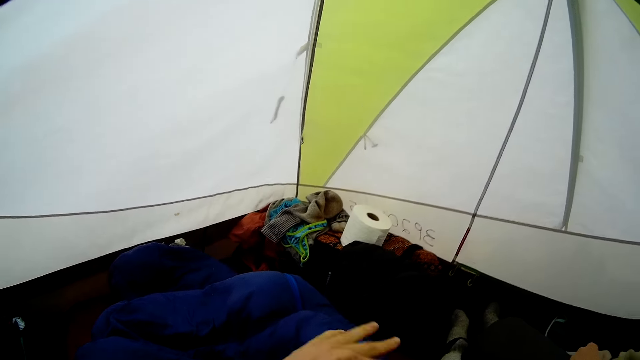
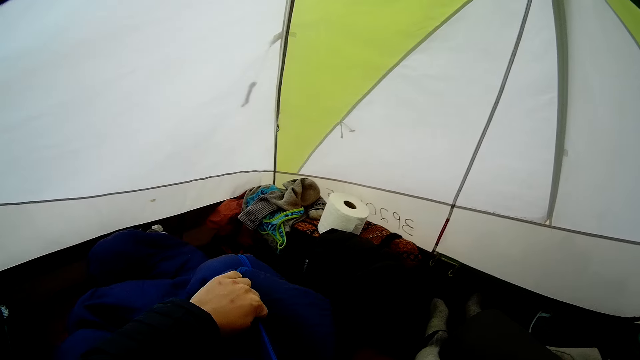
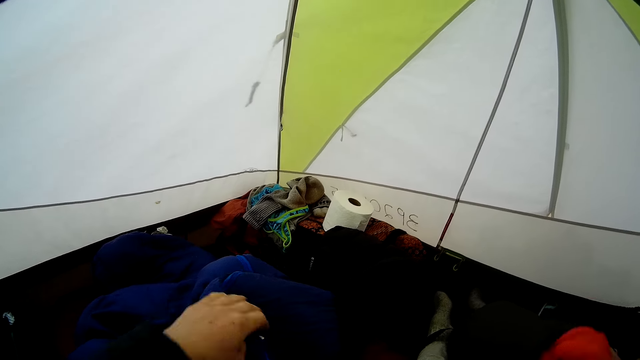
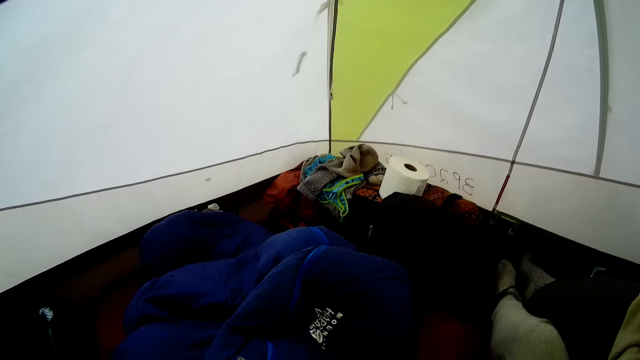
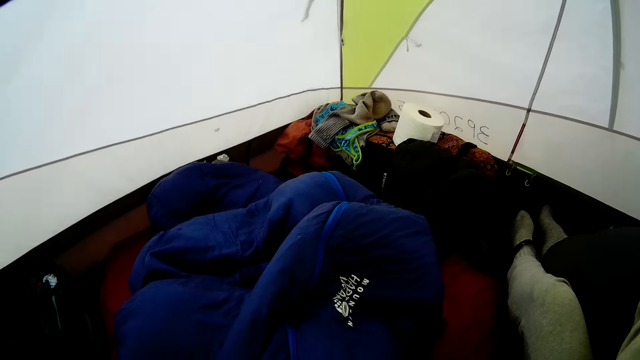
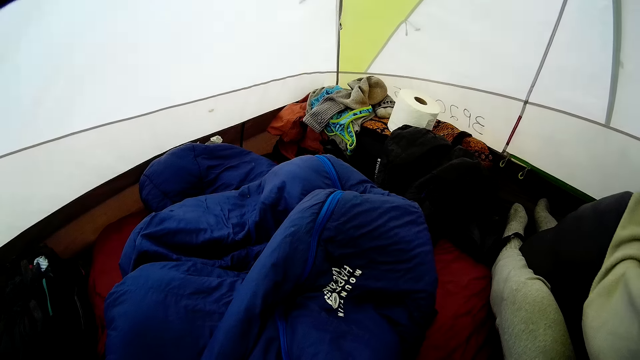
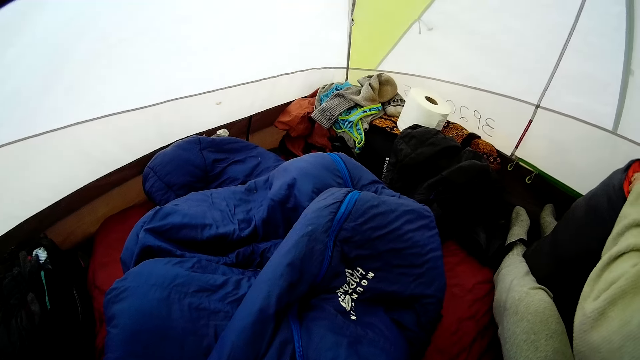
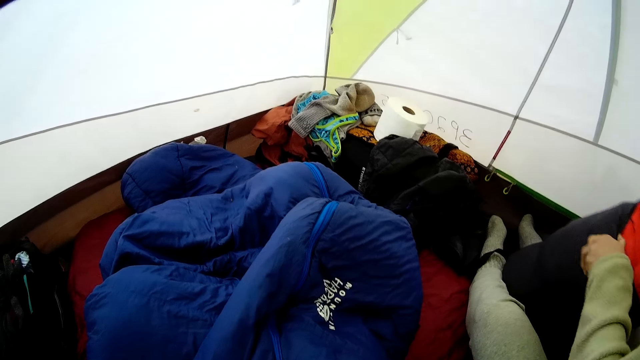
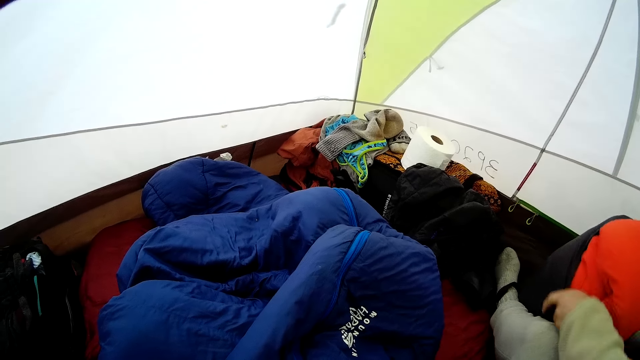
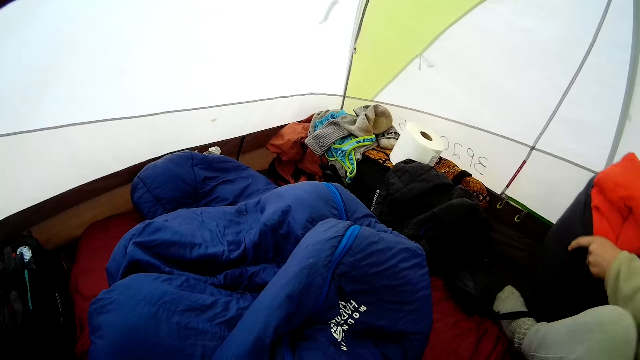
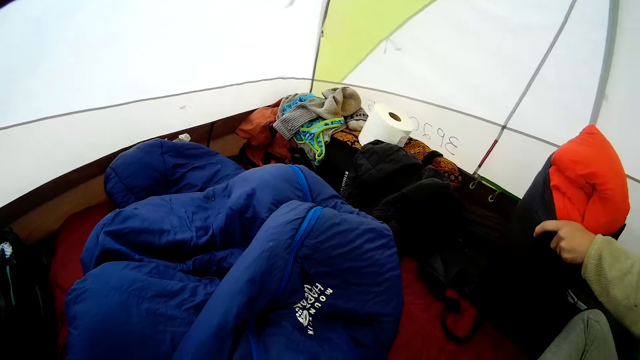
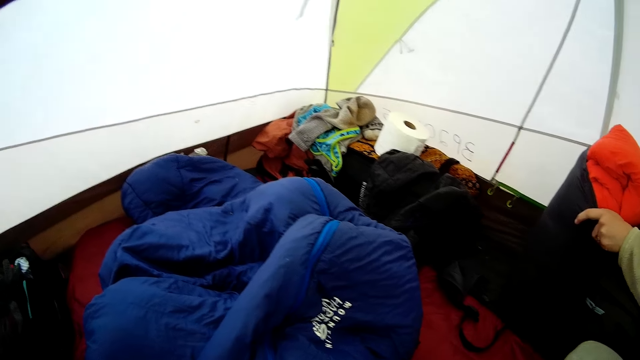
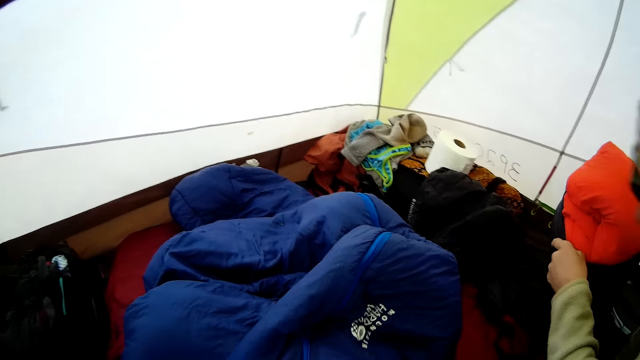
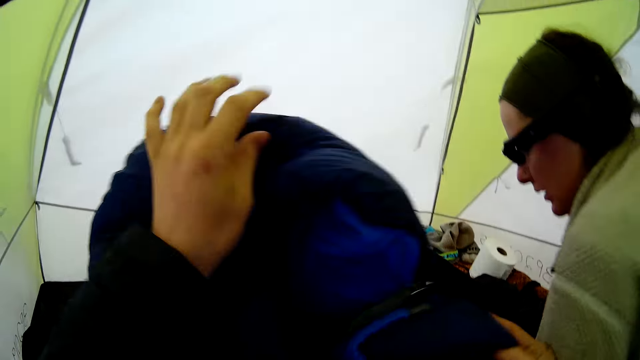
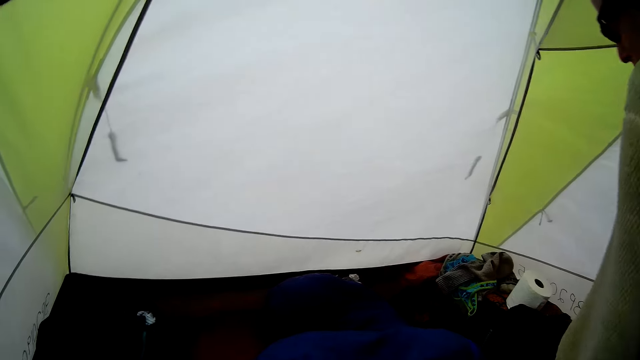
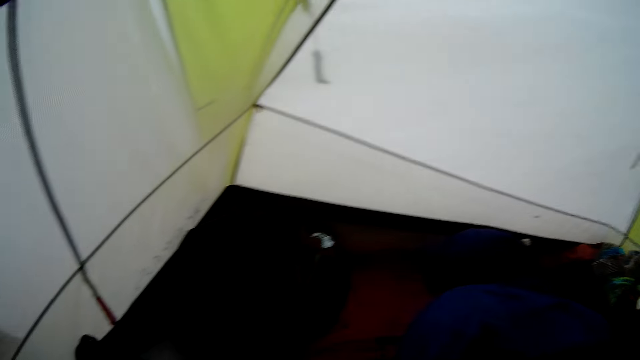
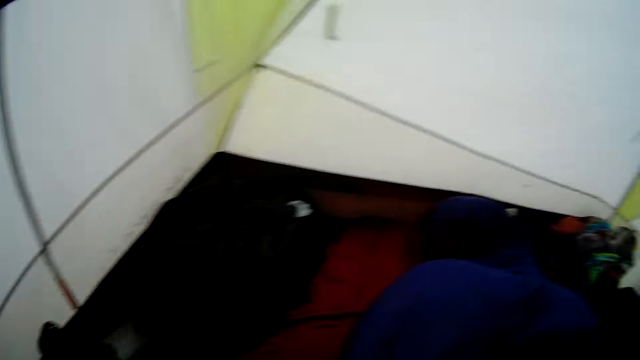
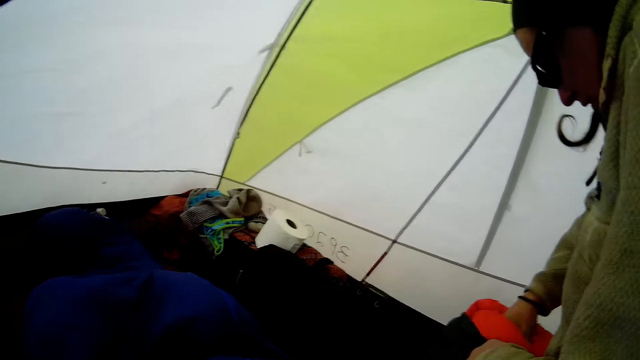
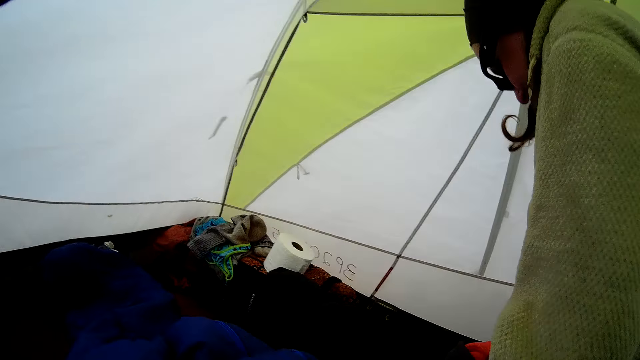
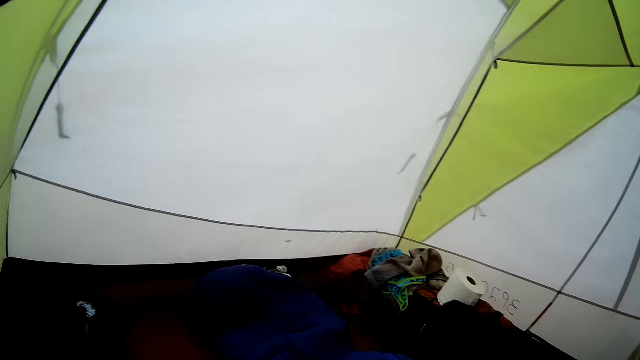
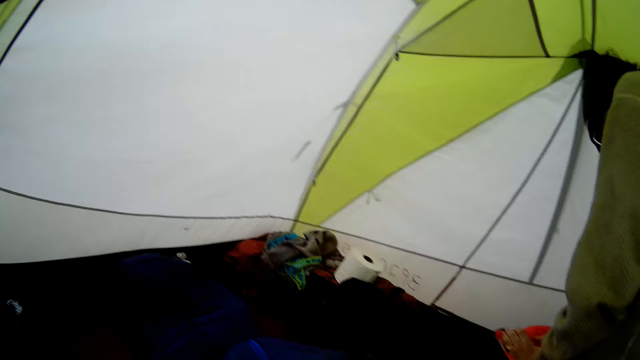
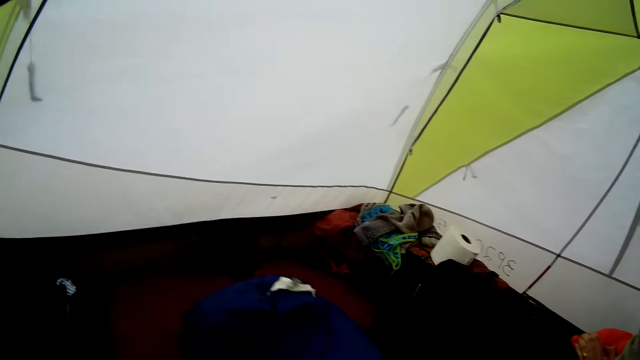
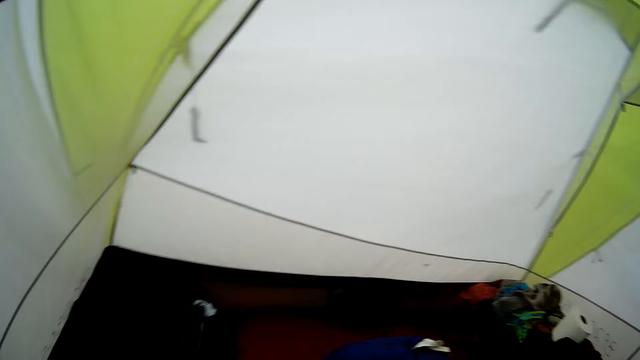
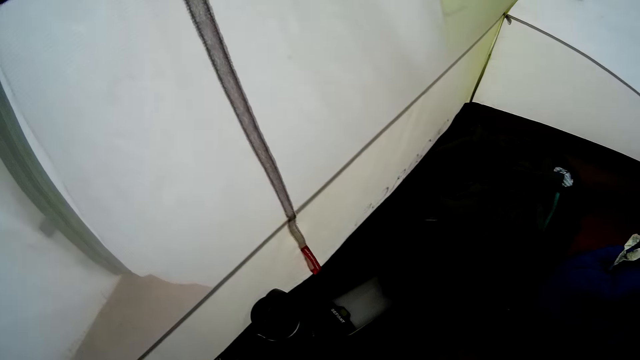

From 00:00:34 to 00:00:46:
The camera wearer arranges the cloth in the bag. A woman arranges the bag. The camera wearer looks around the room. They look at the woman.

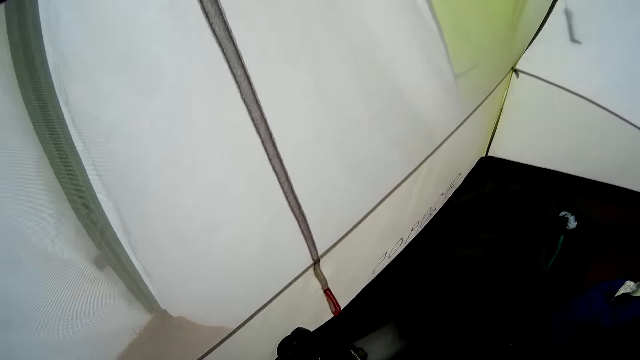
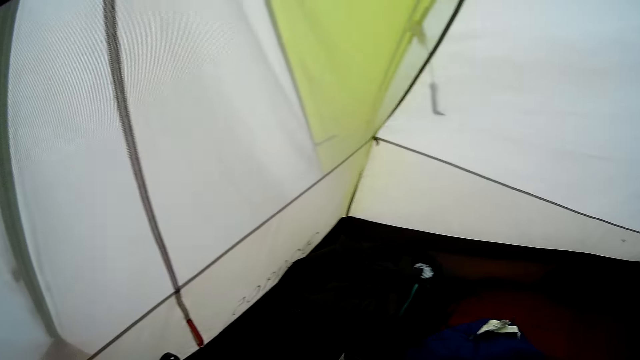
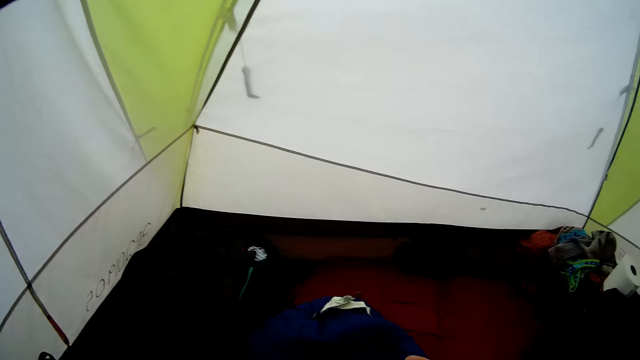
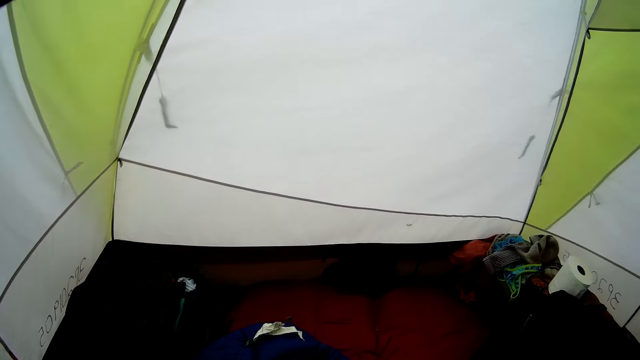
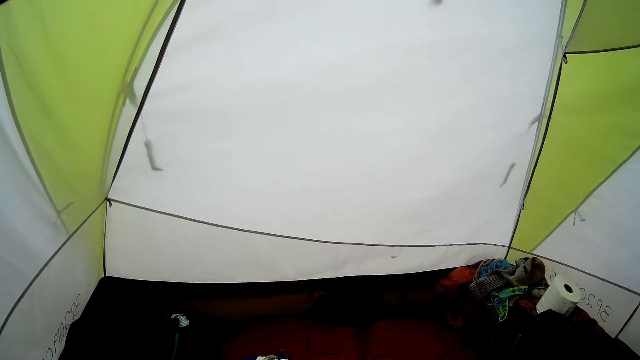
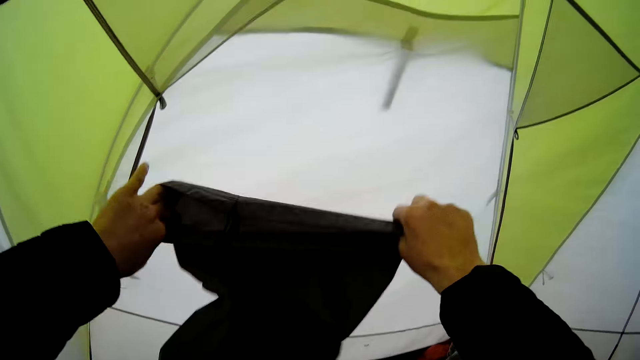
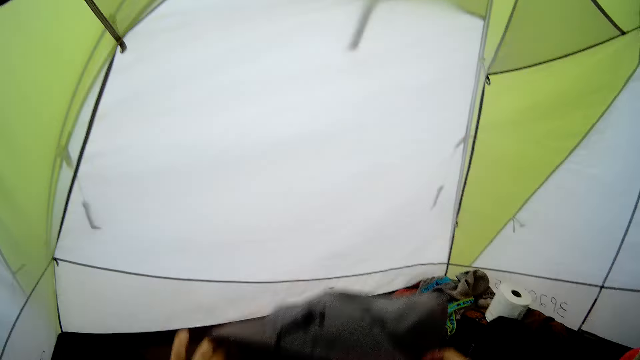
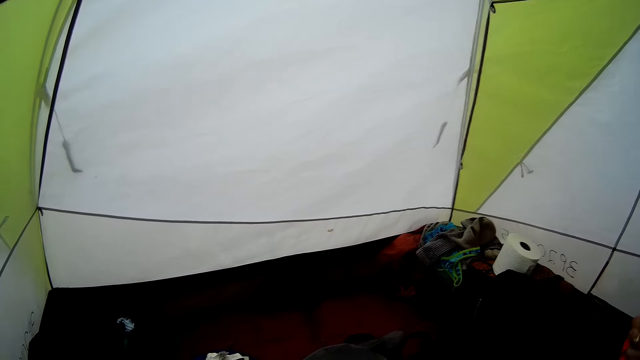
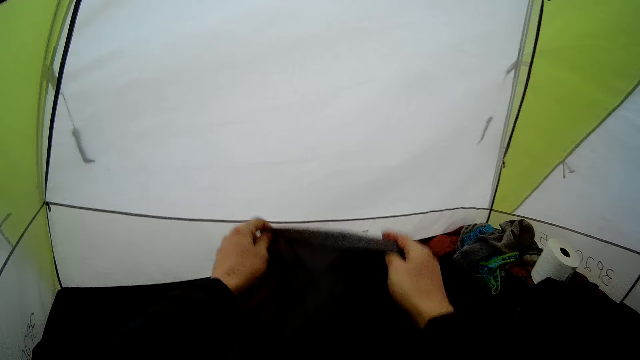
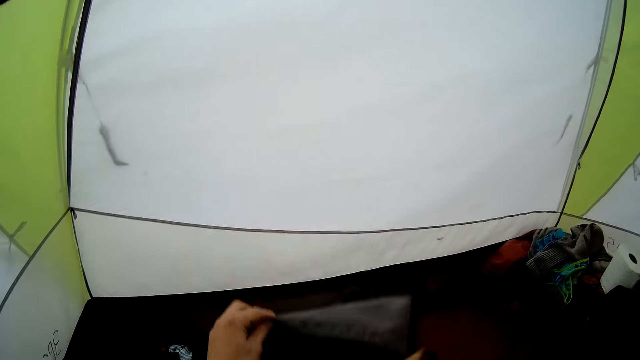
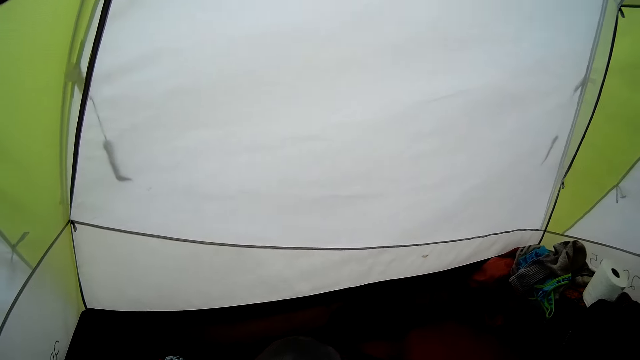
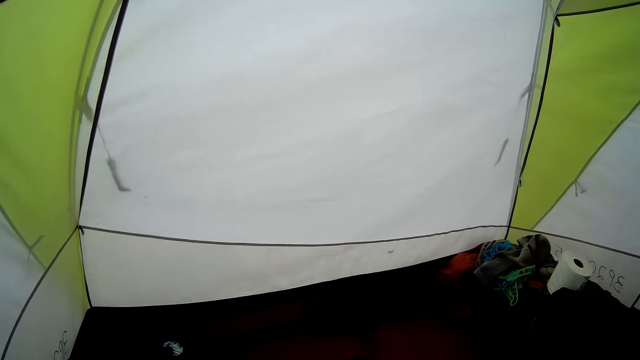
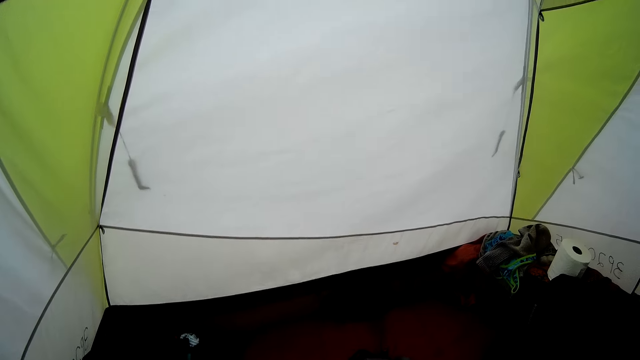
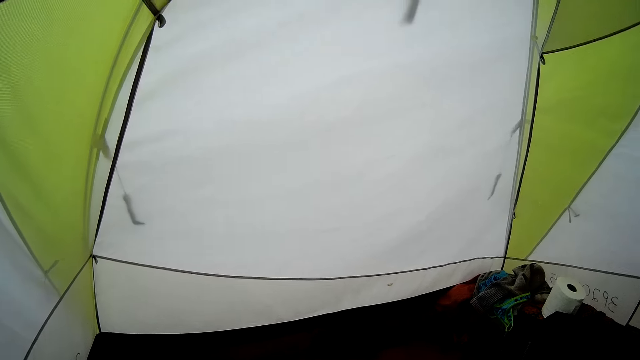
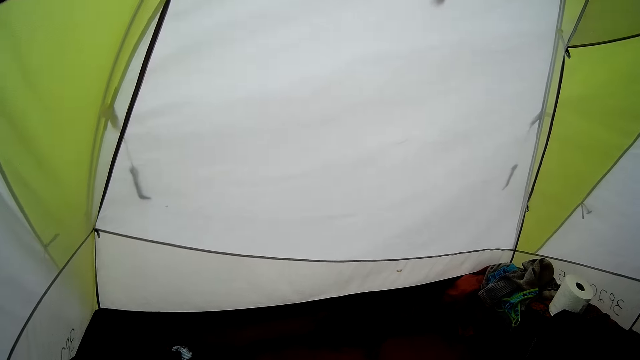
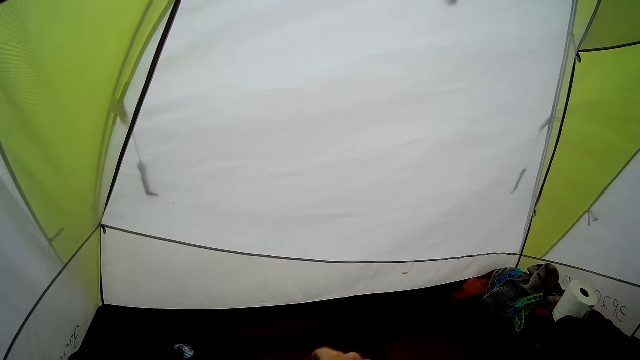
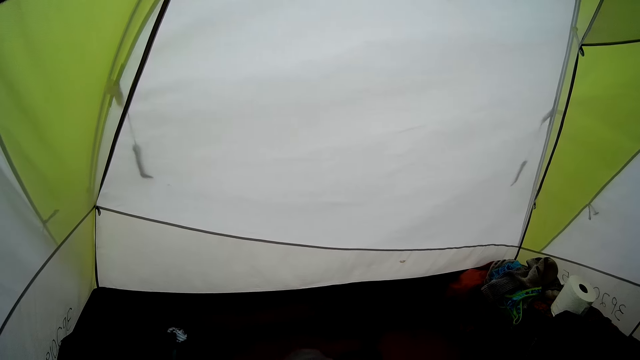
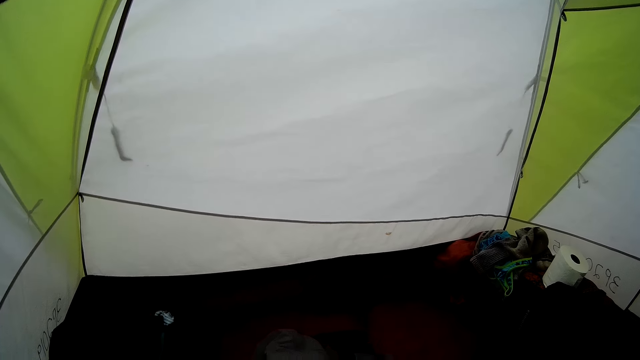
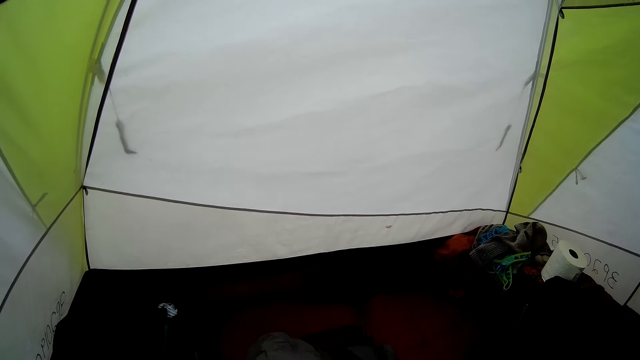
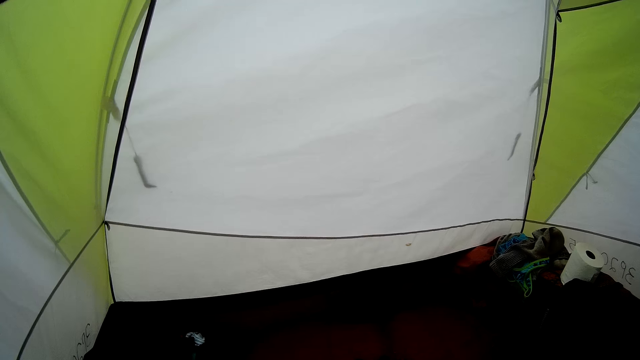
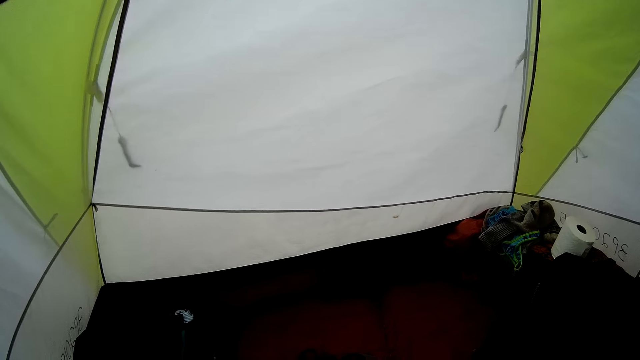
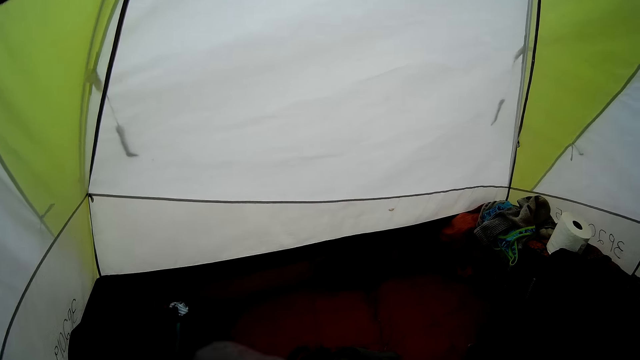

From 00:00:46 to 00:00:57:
The camera wearer arranges the cloth in the bag. They fold the cloth. They hold the bag.
